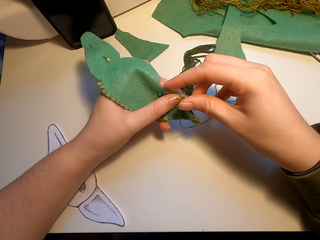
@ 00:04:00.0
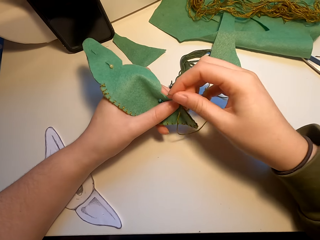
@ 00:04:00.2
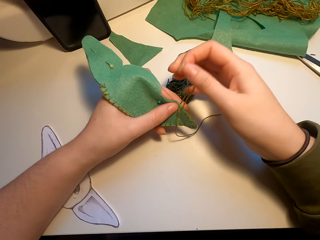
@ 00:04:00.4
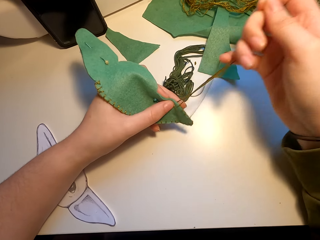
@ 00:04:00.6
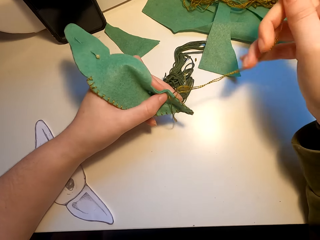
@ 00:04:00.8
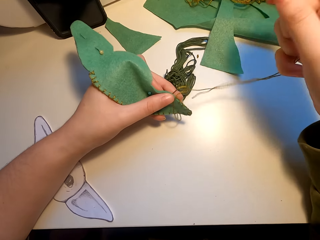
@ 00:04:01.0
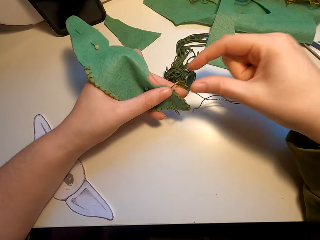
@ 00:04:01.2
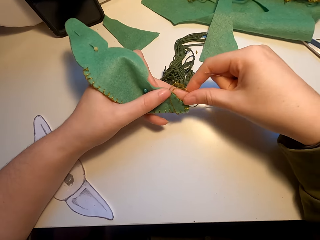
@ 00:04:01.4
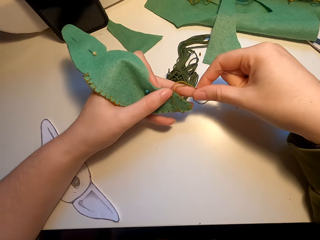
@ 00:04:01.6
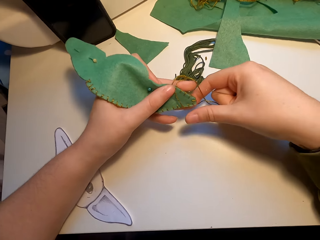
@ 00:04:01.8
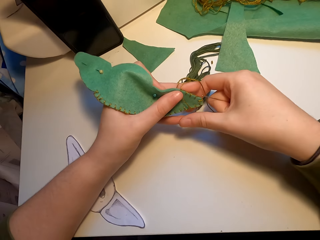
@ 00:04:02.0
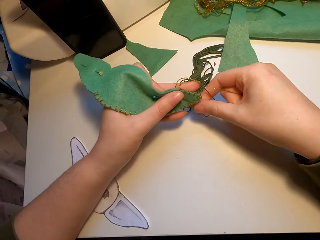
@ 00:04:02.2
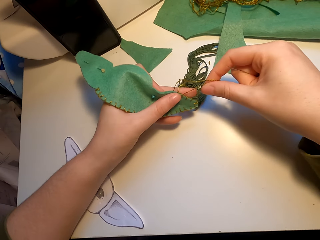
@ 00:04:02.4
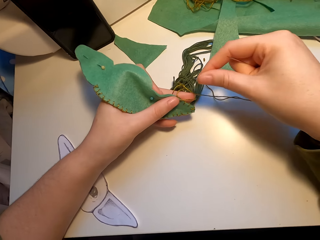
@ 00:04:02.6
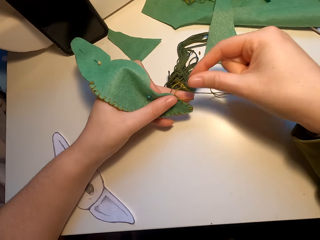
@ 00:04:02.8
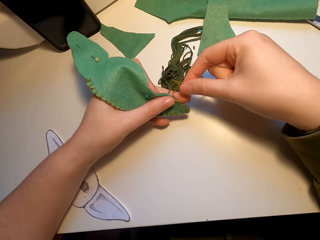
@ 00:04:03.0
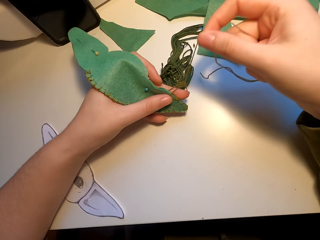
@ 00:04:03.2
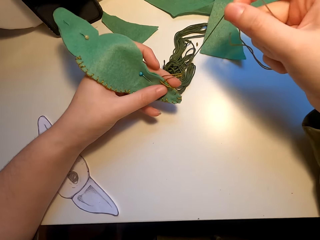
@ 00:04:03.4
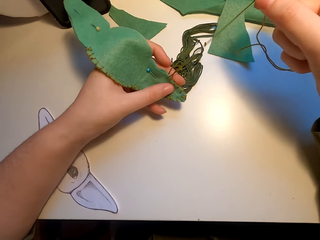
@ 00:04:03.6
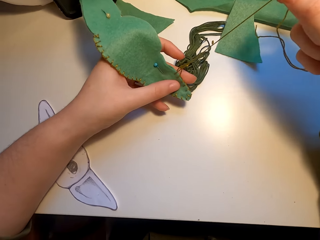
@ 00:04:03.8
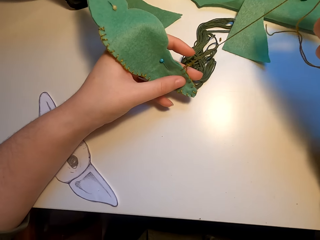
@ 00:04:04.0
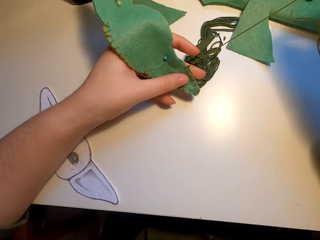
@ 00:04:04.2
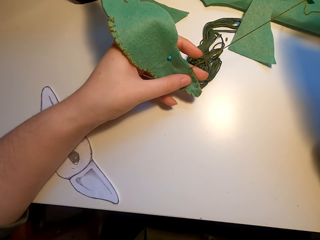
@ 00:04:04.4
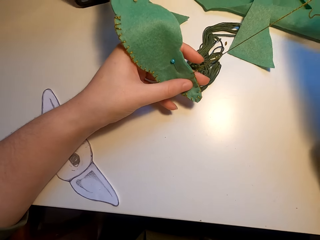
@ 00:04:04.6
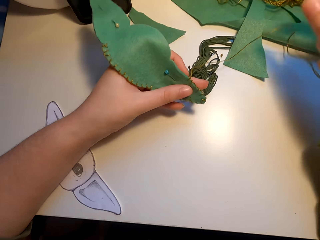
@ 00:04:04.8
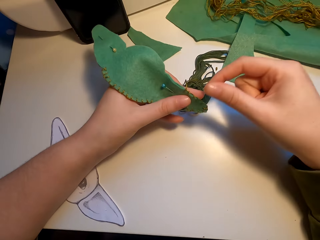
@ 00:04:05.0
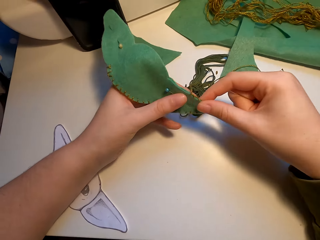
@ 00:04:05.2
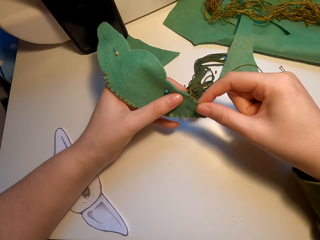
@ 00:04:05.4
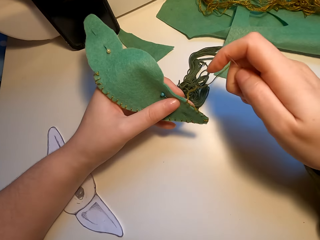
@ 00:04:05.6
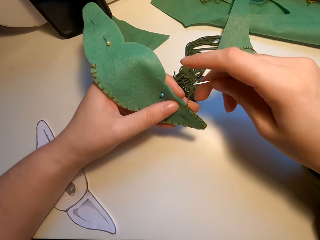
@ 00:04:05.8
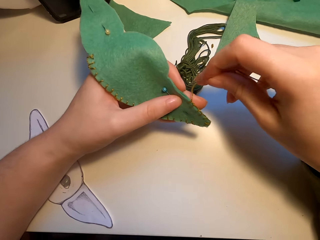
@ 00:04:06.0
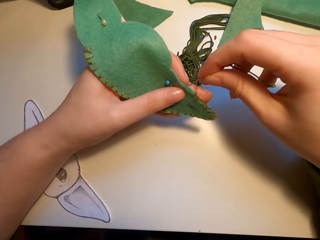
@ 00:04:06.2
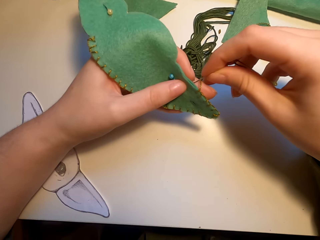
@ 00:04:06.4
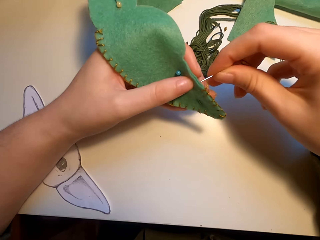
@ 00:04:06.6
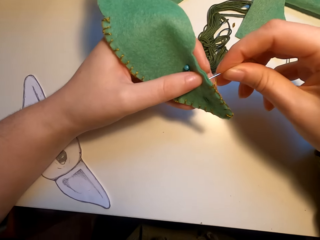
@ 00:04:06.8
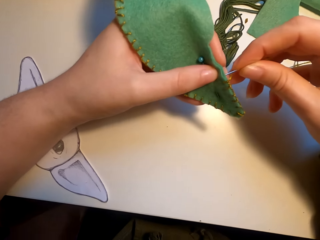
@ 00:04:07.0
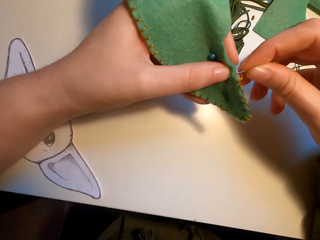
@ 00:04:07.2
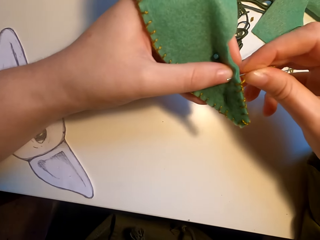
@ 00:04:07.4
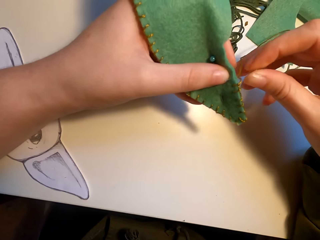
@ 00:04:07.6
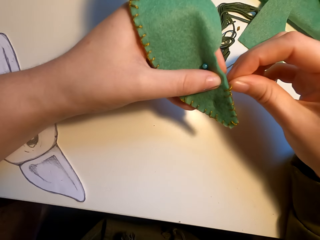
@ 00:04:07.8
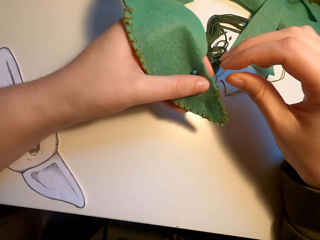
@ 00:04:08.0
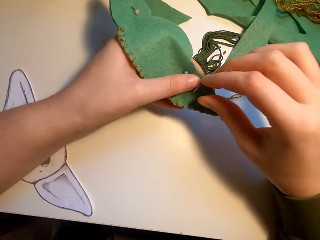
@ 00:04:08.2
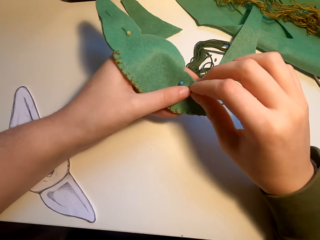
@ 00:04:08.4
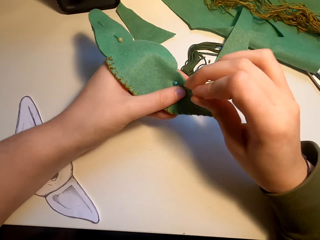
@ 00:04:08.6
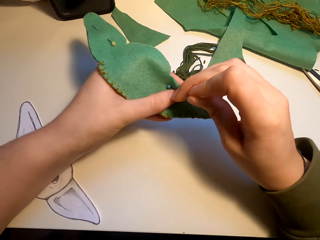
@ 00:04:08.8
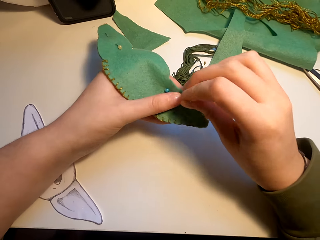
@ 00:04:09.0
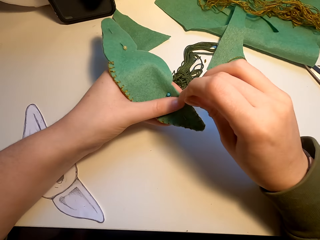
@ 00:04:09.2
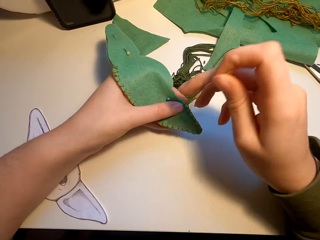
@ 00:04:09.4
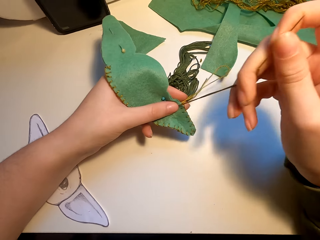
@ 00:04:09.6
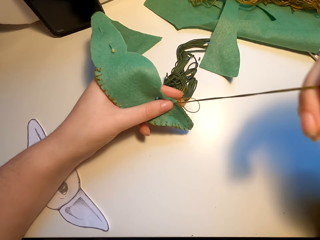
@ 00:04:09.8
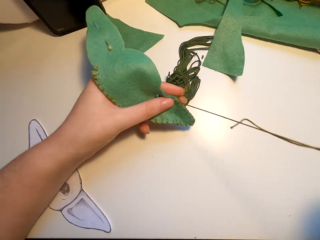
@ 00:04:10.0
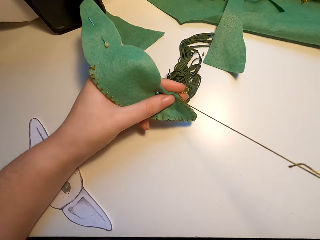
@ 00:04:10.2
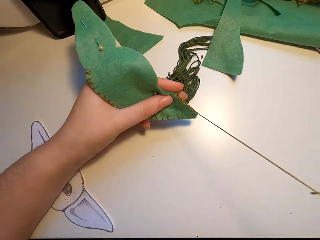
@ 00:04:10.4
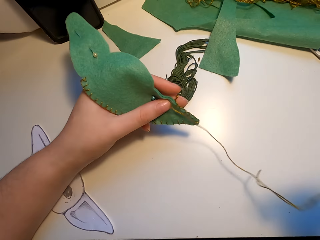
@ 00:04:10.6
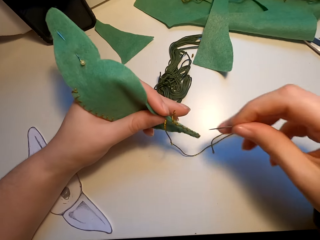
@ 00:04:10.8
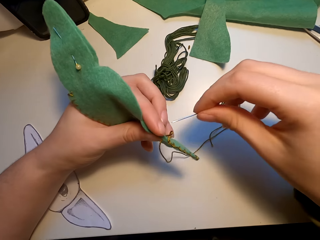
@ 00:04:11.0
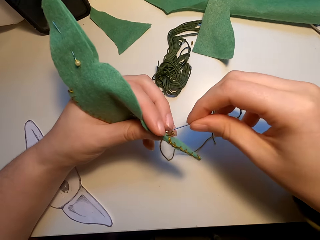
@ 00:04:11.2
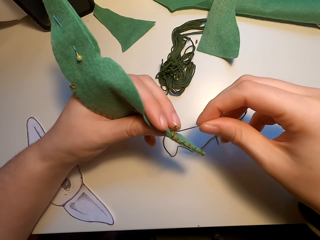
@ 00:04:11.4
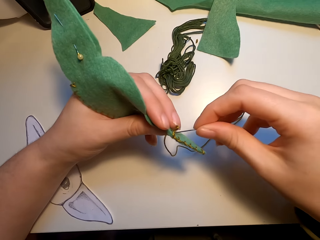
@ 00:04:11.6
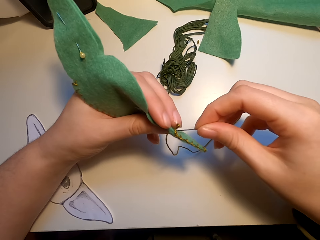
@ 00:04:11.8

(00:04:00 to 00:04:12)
The camera wearer aligns the thread. They pull the thread. They knit the cutting model with a needle.

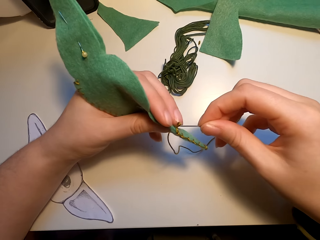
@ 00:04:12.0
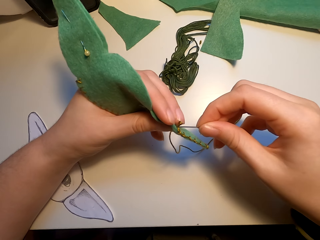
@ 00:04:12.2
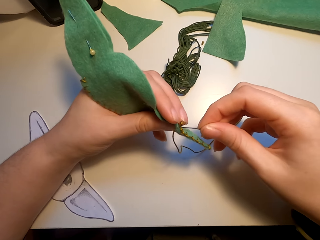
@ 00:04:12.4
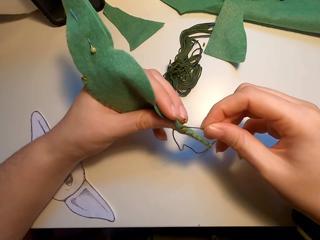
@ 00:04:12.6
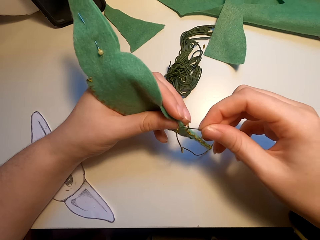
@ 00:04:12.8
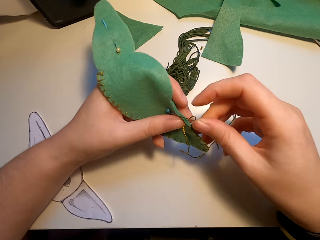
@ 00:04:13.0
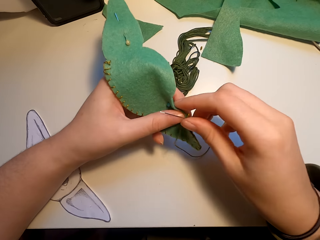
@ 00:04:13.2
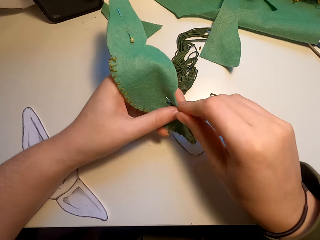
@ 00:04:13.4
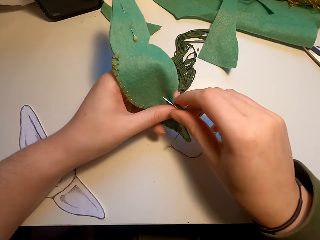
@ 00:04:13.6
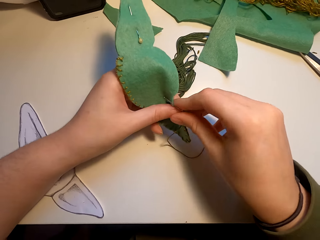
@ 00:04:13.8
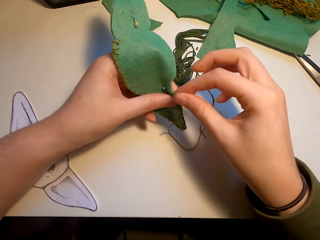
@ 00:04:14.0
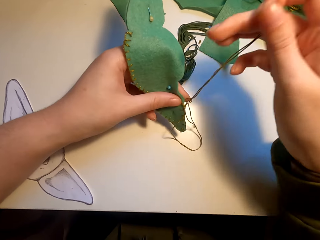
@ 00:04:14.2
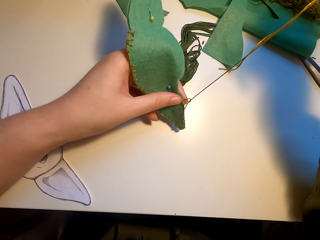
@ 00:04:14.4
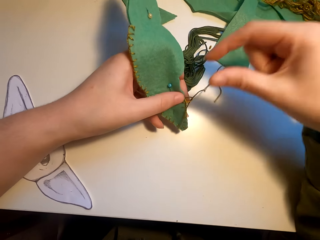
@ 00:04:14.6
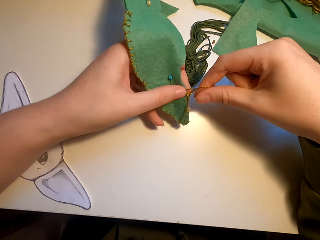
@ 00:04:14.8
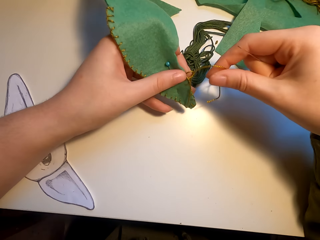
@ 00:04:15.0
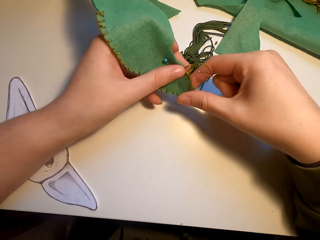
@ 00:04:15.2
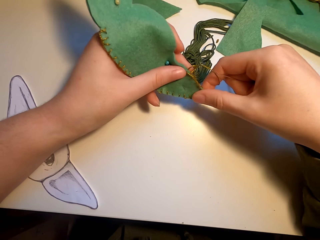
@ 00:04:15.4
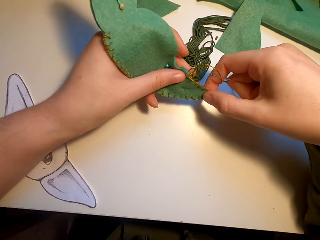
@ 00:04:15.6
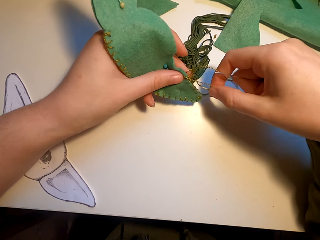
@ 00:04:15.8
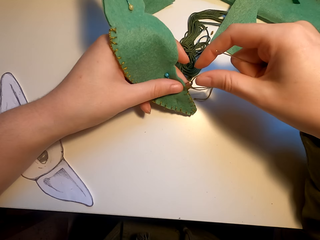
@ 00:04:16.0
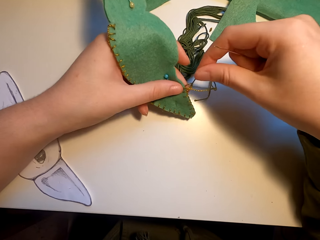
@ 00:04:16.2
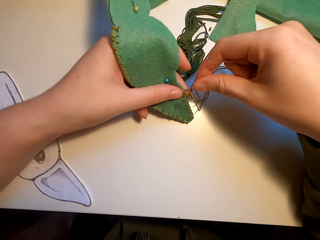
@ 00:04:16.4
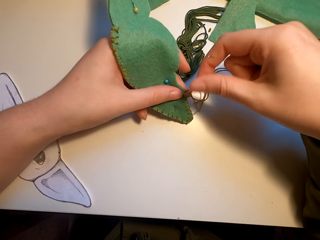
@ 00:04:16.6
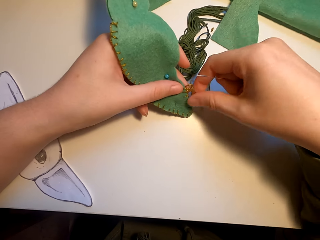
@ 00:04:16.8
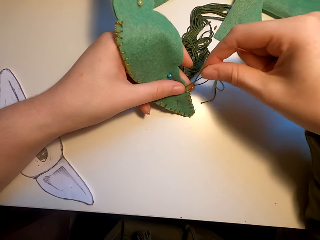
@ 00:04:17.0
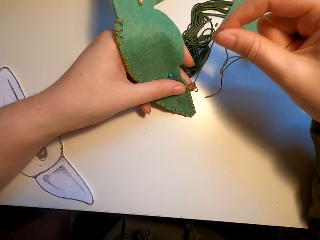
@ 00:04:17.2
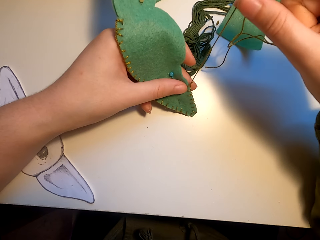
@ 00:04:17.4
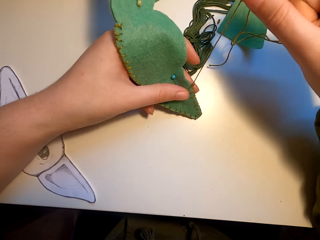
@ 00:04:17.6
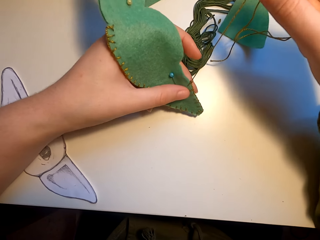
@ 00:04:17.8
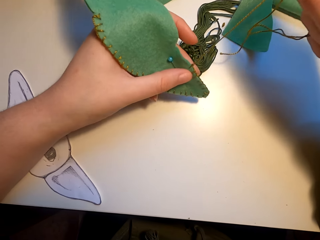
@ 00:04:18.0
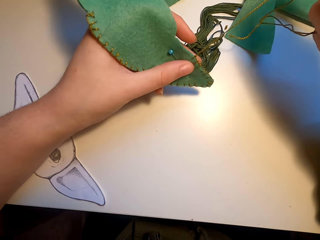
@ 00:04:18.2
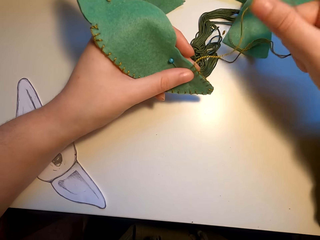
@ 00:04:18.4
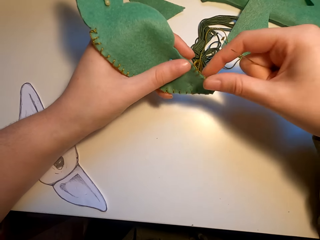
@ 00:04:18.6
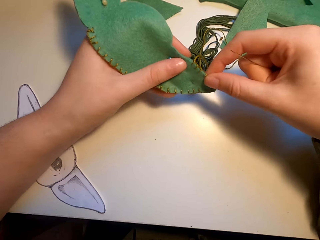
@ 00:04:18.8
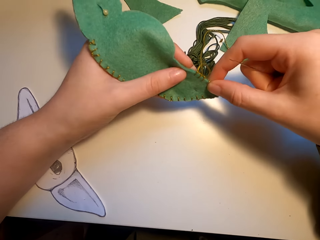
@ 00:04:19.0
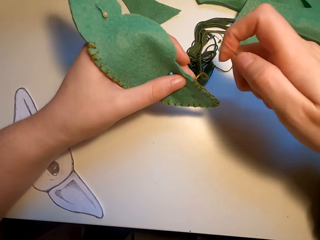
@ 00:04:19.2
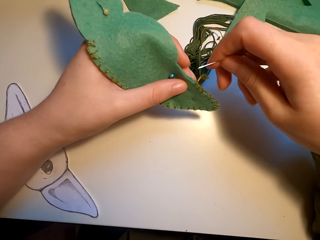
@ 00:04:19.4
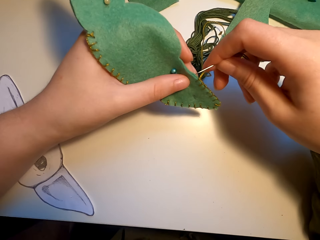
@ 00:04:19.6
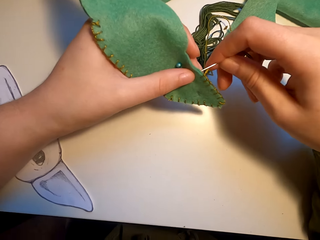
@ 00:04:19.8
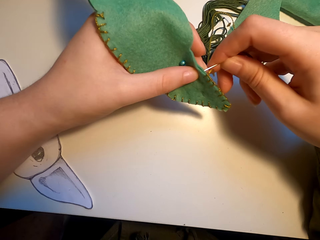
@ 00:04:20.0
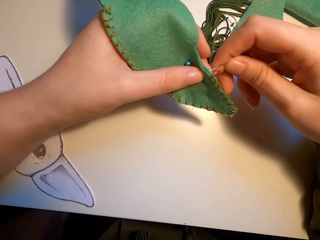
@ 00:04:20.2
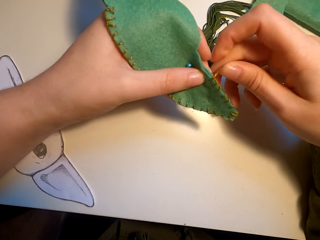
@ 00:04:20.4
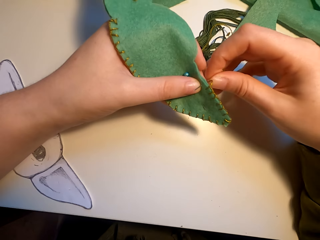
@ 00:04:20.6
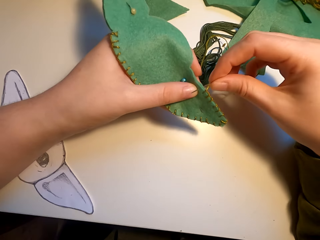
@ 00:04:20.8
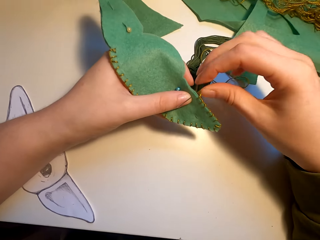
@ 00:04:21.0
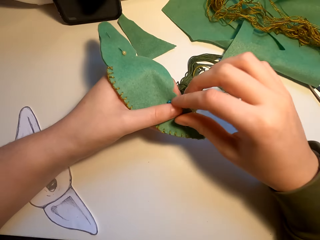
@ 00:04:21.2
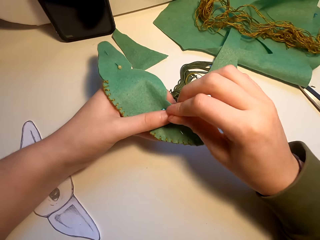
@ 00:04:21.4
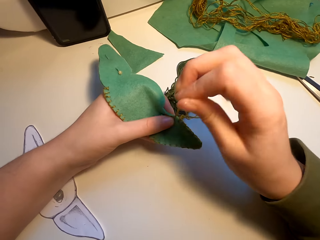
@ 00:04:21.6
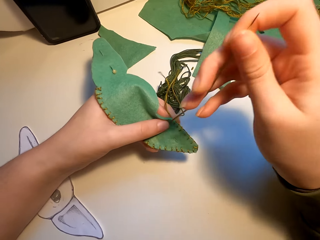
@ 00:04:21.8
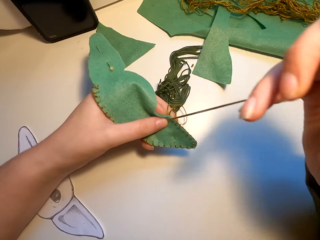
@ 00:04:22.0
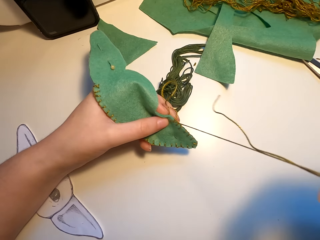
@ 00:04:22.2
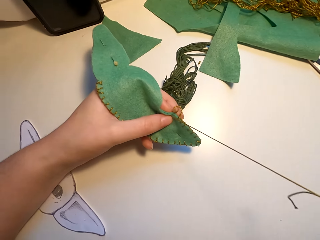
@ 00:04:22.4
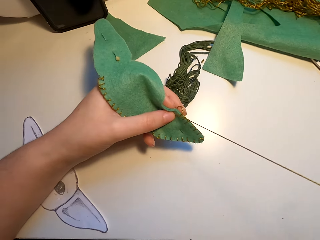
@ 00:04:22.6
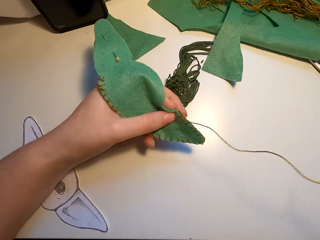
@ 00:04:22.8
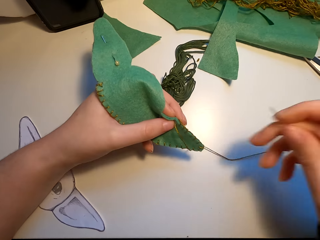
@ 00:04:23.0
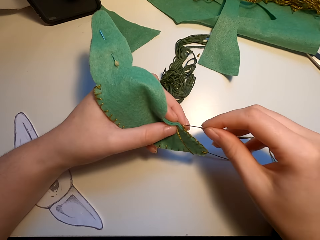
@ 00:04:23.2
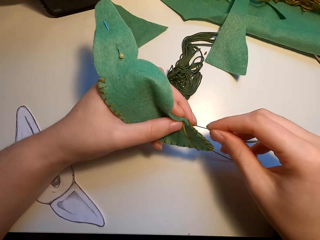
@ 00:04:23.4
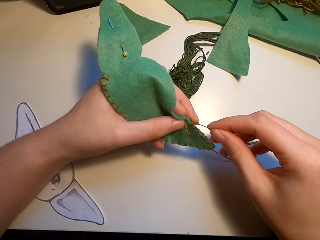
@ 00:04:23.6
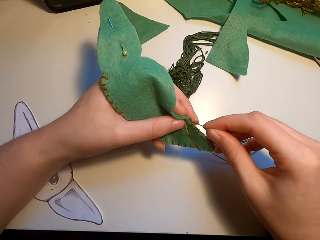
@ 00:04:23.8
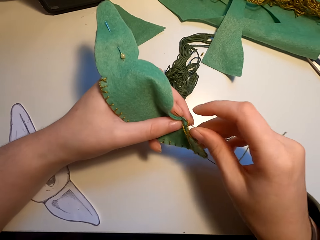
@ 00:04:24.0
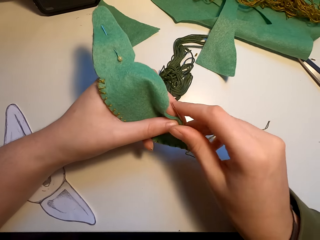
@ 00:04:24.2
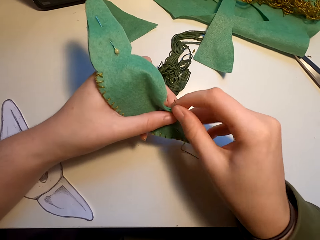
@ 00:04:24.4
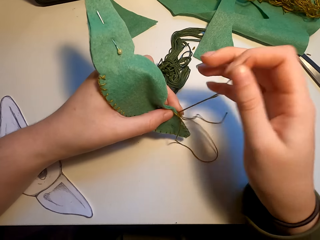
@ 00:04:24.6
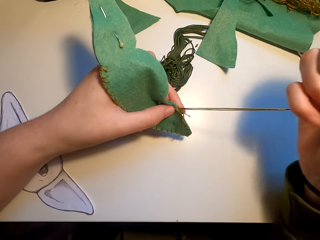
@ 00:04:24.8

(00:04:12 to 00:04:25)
The camera wearer aligns the thread. They pull the thread. They knit the cutting model with a needle.
